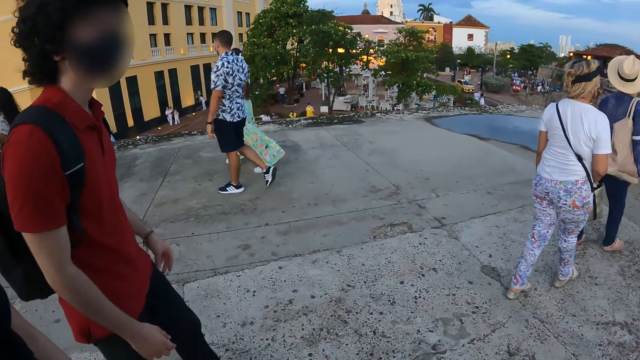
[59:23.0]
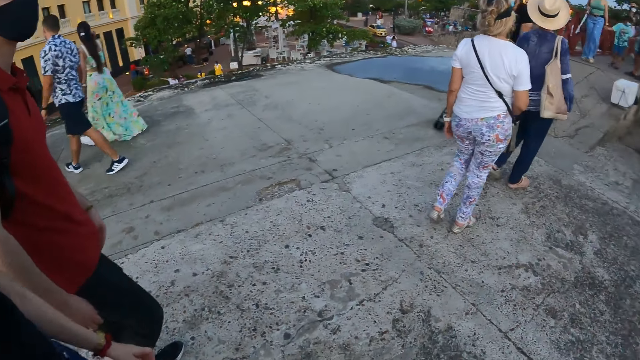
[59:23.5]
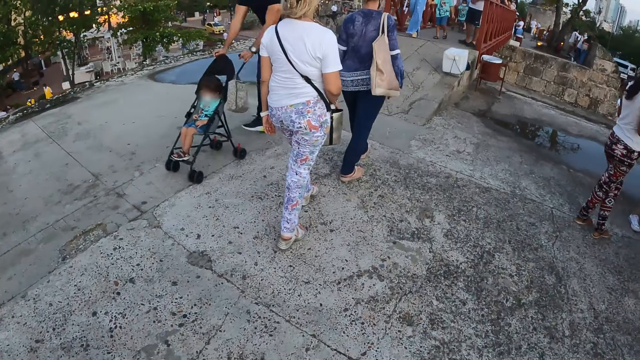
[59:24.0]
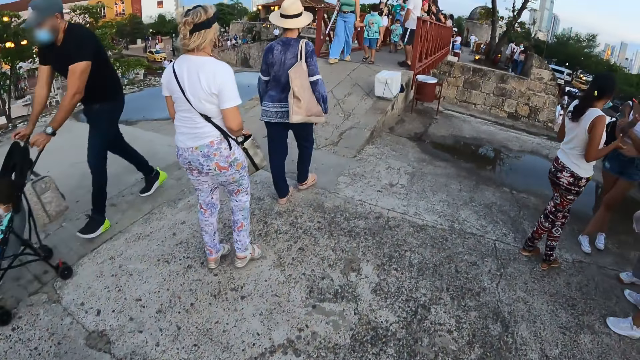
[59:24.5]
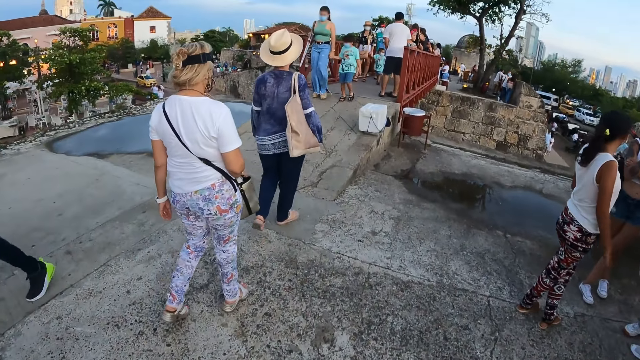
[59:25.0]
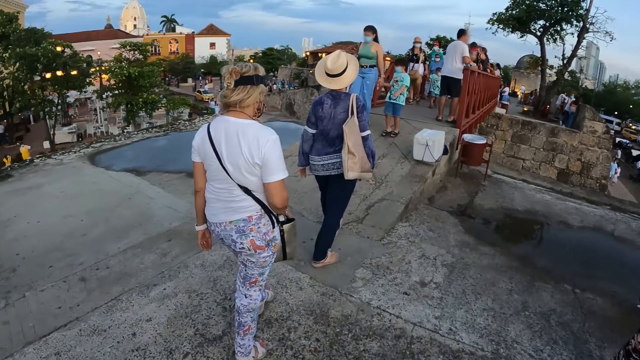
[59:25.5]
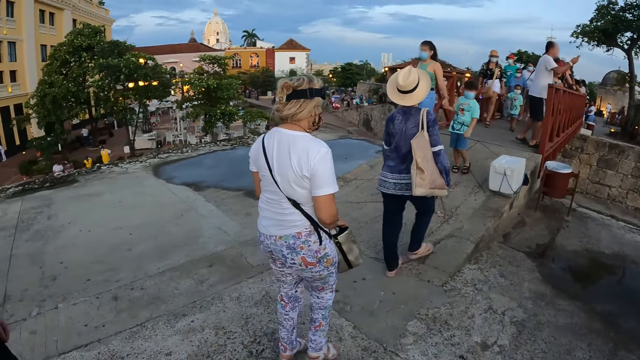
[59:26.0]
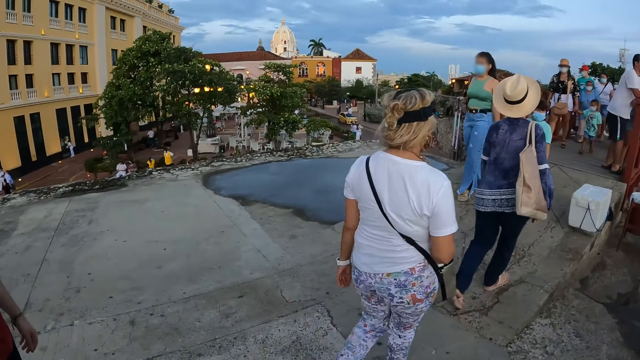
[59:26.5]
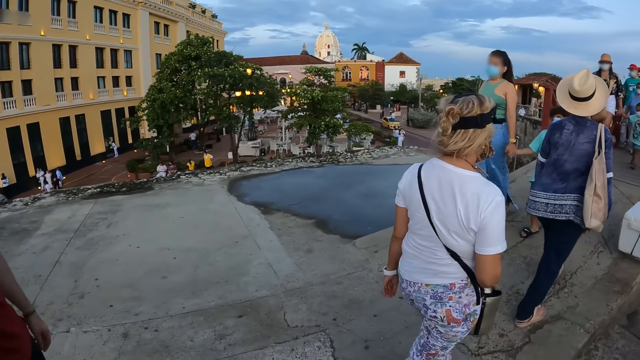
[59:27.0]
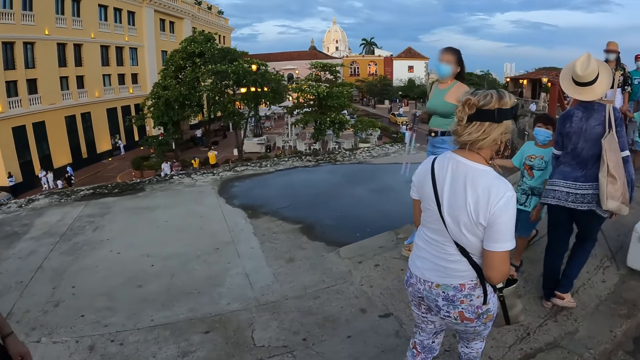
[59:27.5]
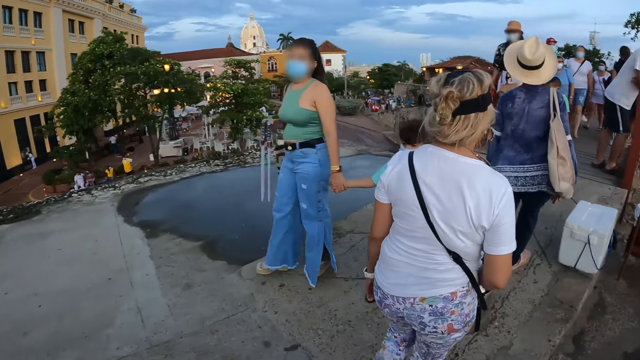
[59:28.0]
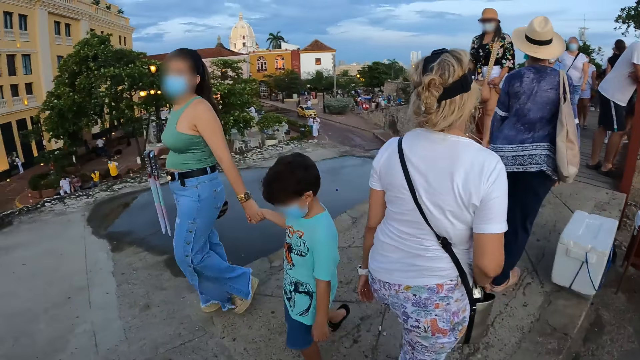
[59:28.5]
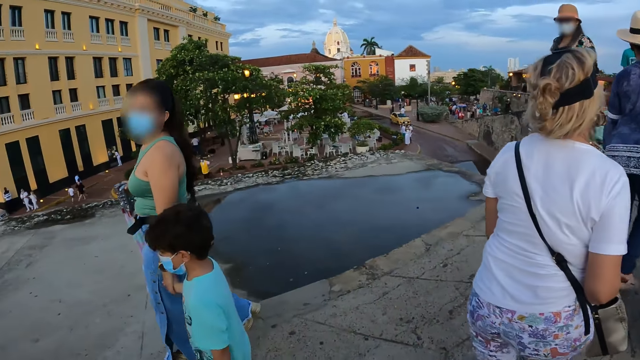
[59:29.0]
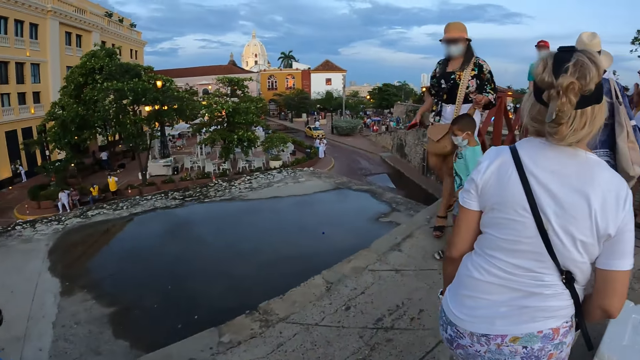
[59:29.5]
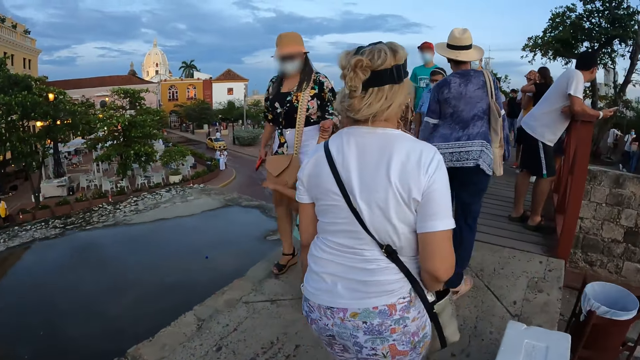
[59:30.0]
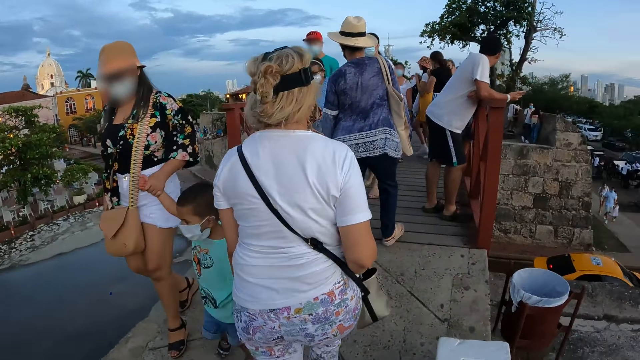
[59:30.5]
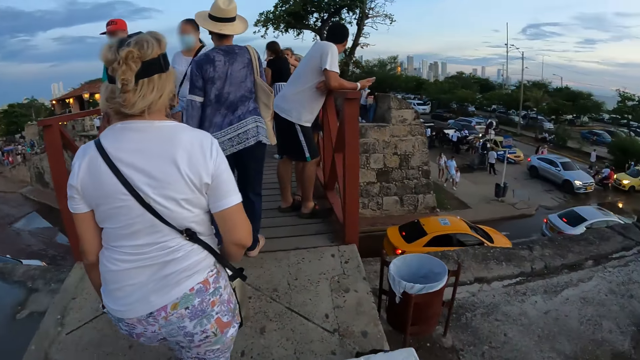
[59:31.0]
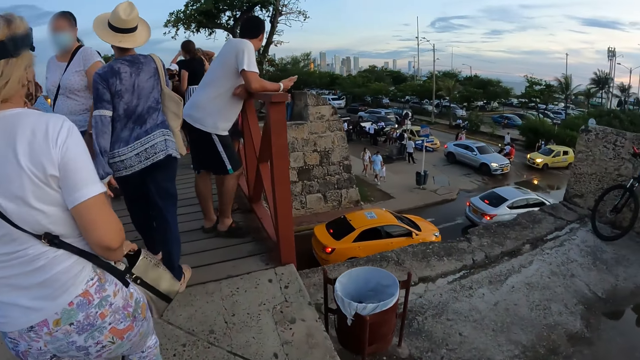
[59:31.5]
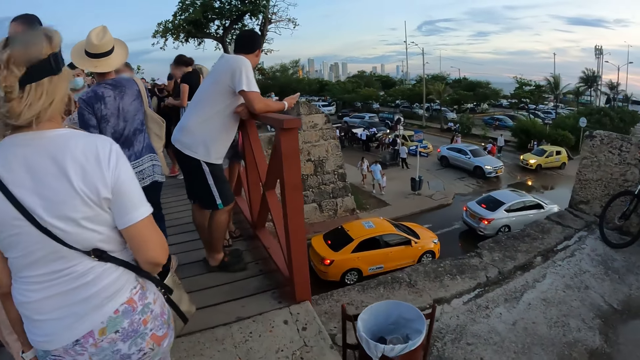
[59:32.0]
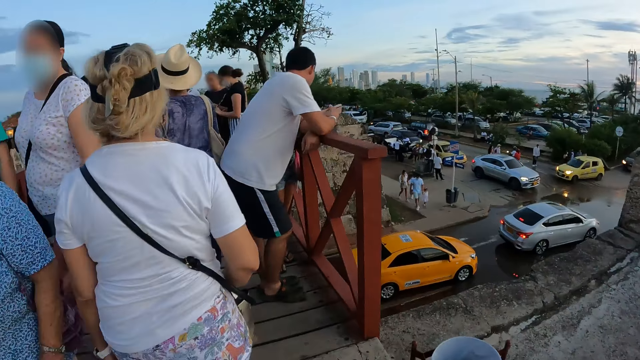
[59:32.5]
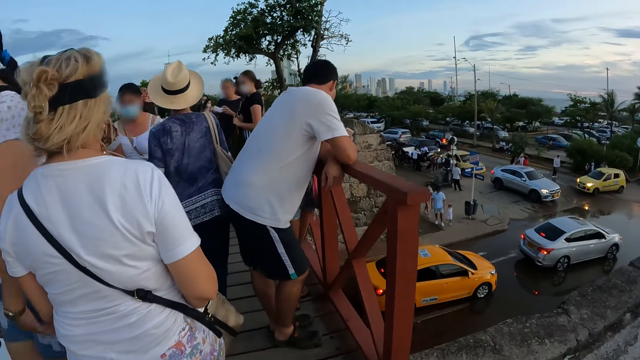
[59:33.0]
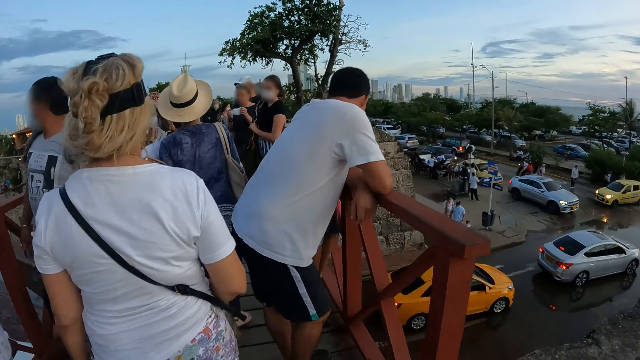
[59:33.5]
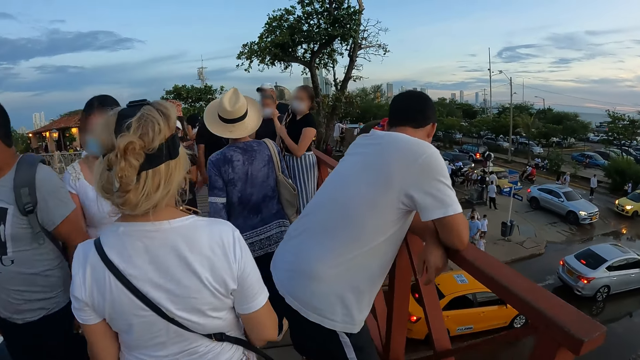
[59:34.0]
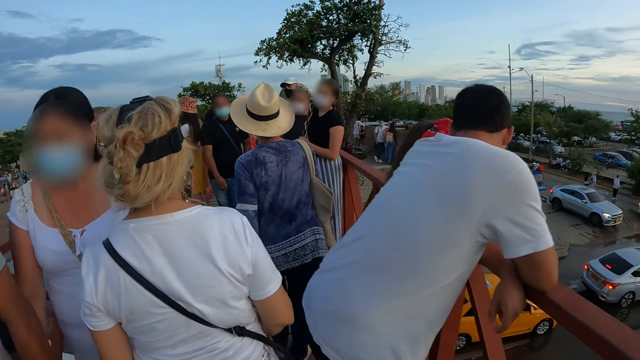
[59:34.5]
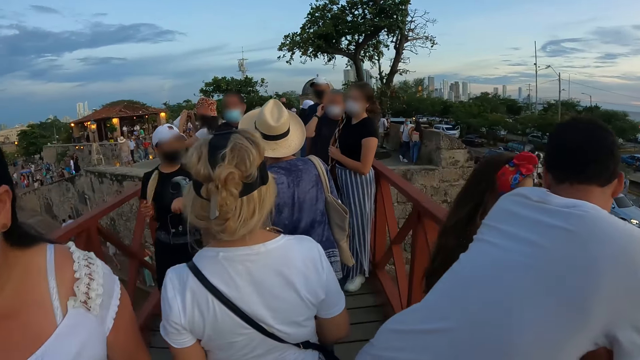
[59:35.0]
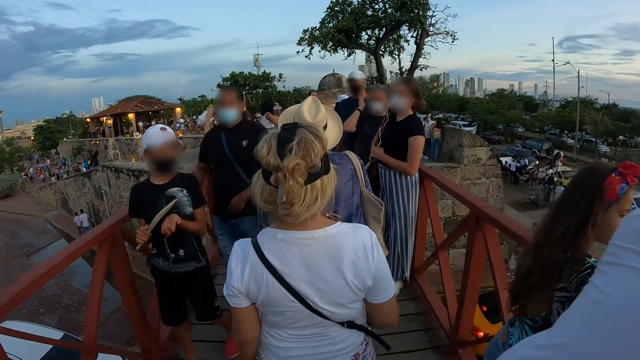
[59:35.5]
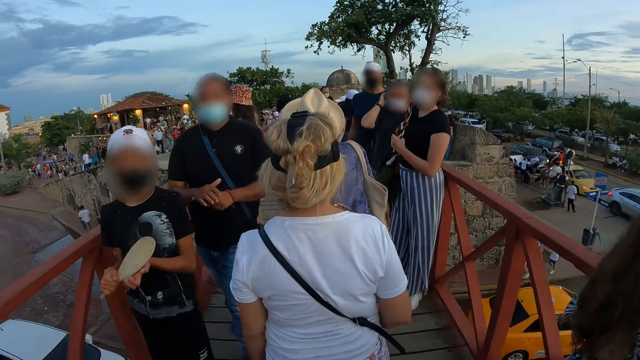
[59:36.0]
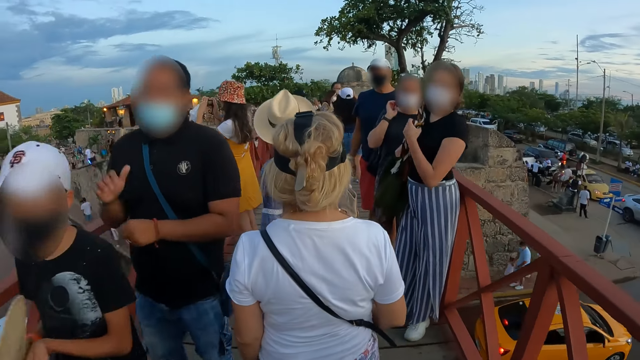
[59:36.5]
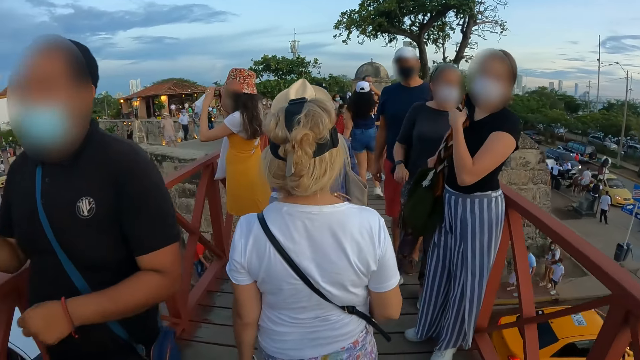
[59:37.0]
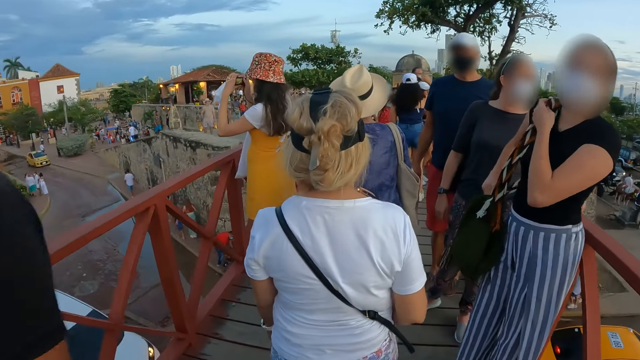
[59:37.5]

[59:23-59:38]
The camera wearer walks on the road. They walk along a bridge.

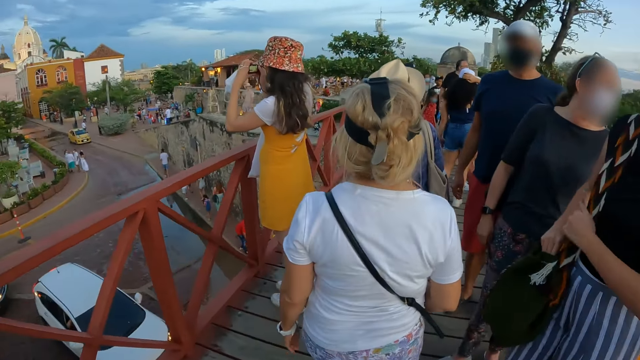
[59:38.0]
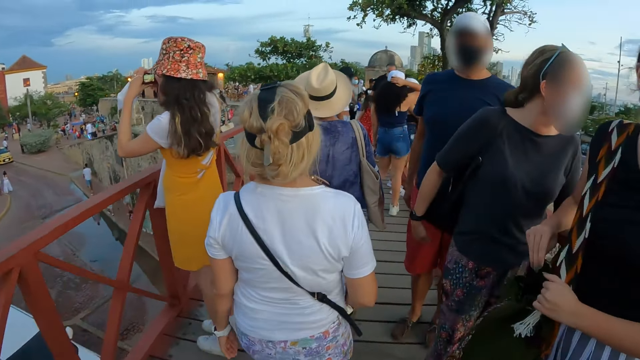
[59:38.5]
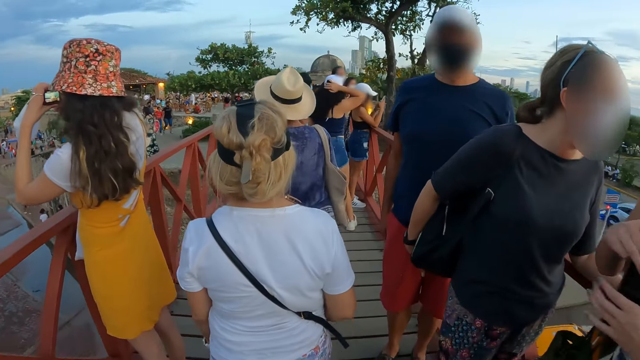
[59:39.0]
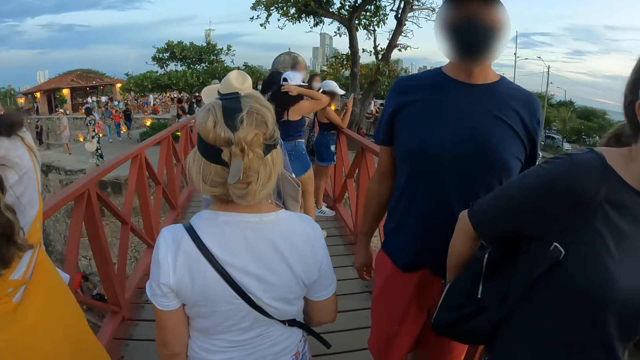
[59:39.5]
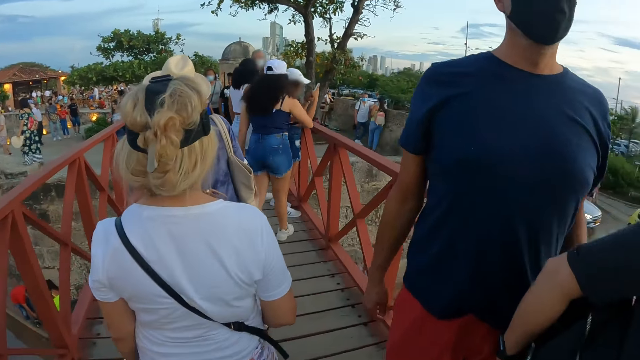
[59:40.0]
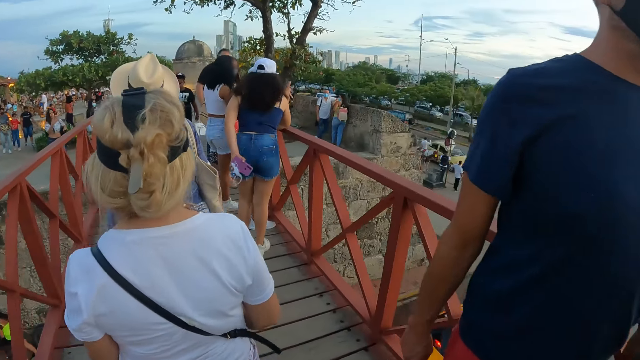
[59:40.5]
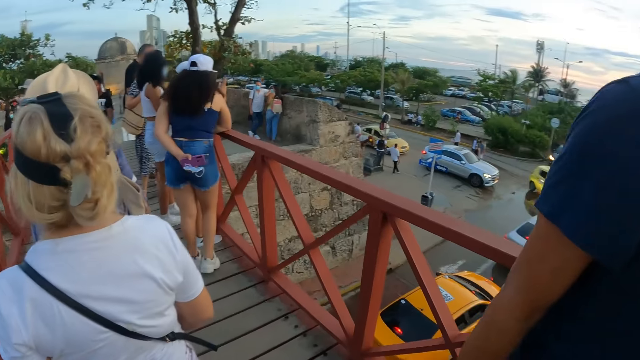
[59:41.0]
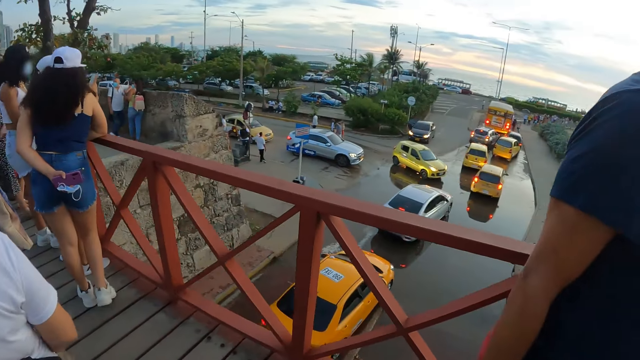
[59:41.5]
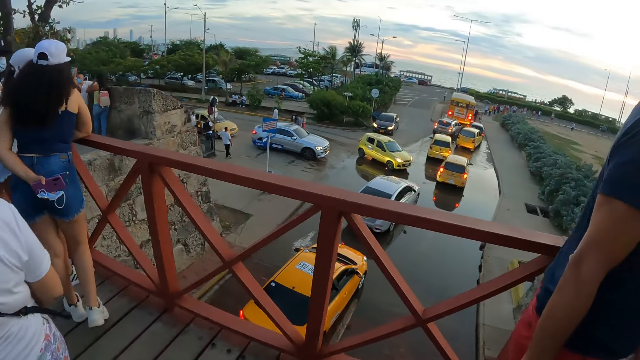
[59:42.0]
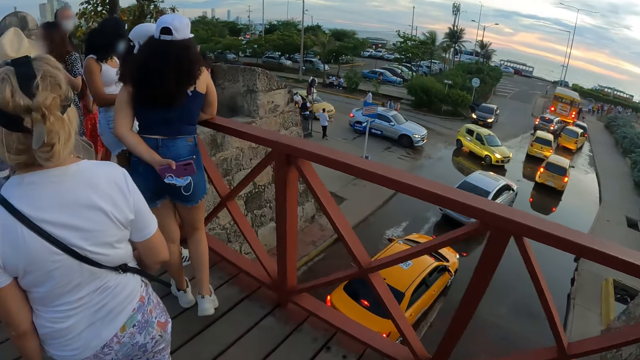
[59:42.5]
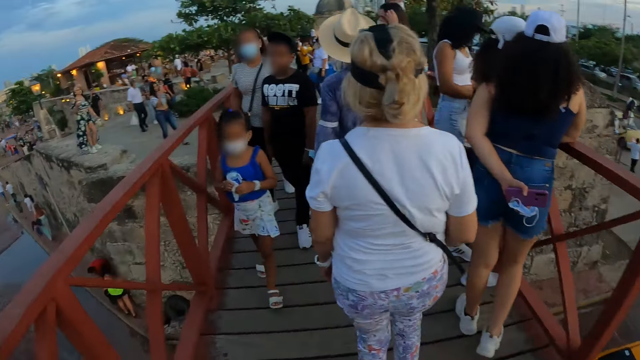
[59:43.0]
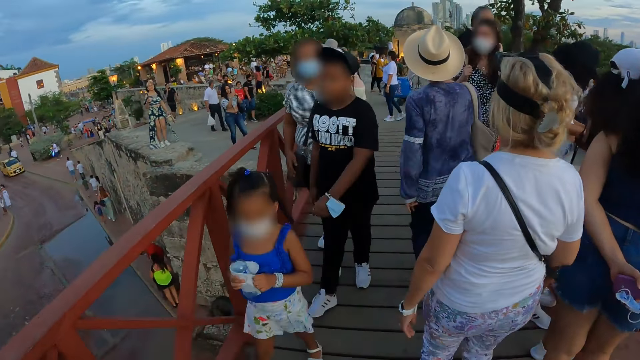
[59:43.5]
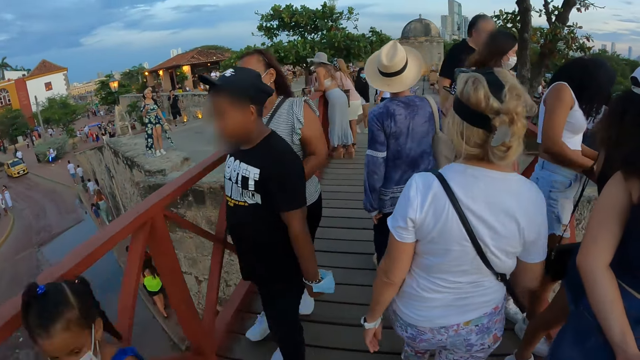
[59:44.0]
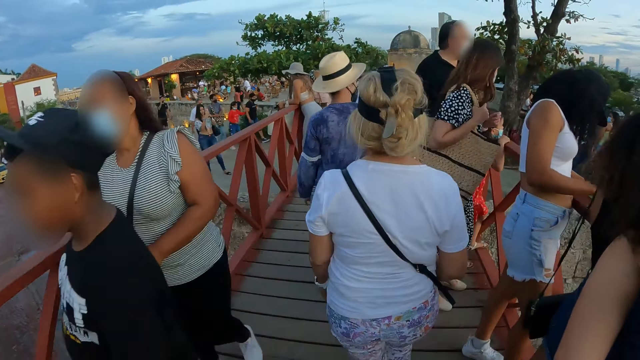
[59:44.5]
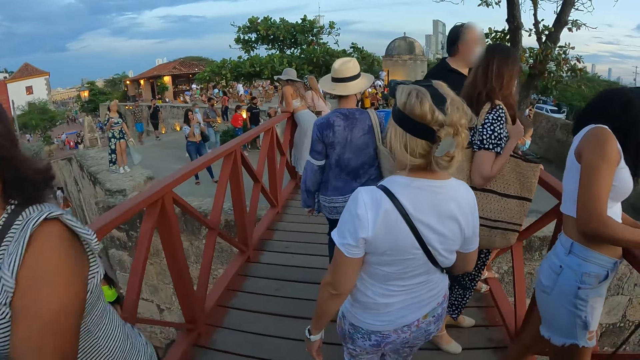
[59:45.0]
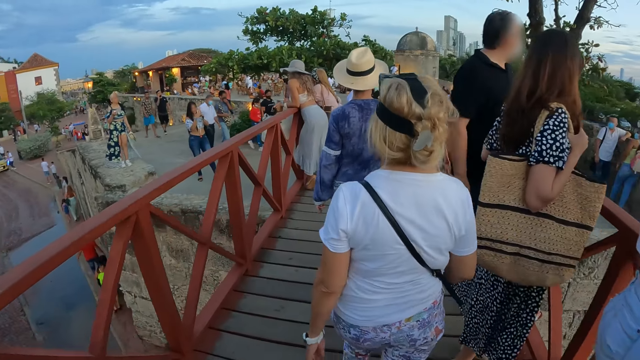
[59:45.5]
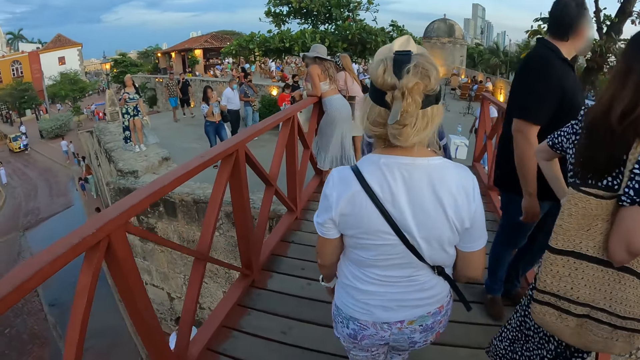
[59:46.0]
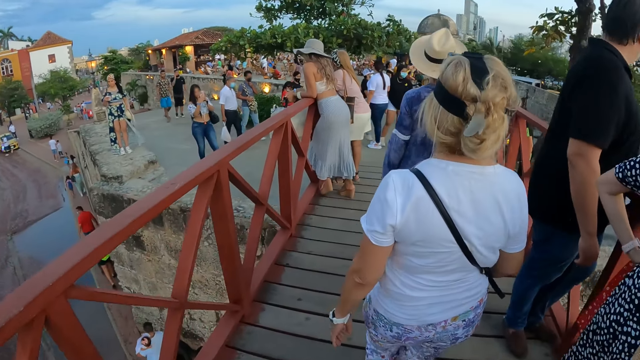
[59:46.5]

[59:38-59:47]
The camera wearer looks around and walks on the road.
